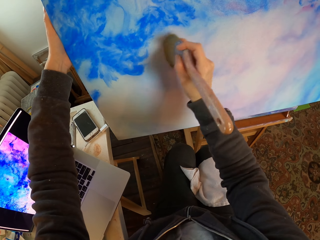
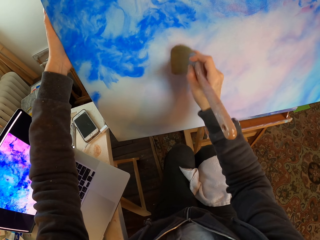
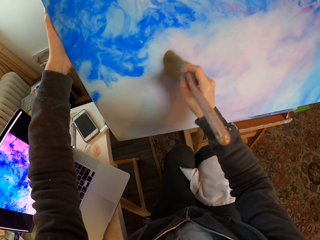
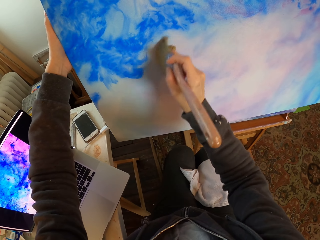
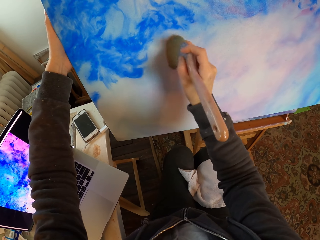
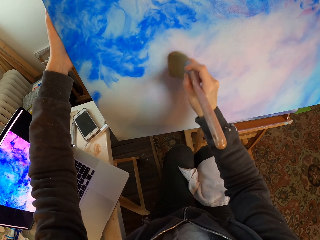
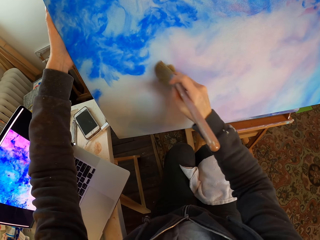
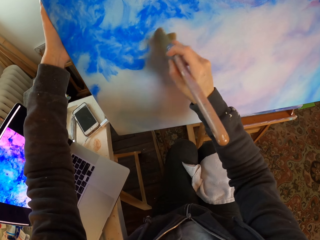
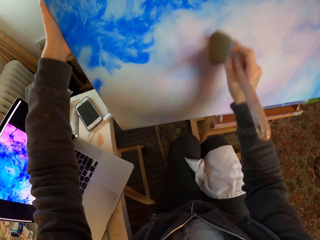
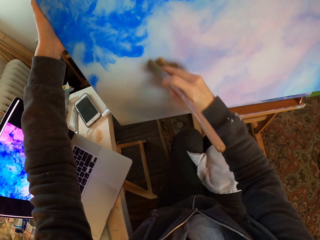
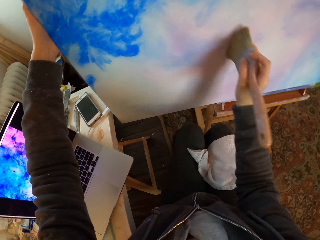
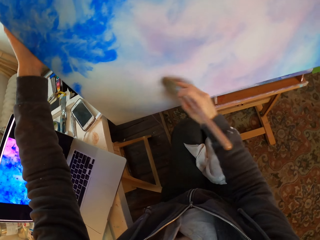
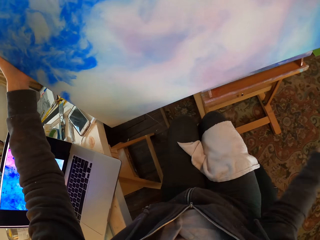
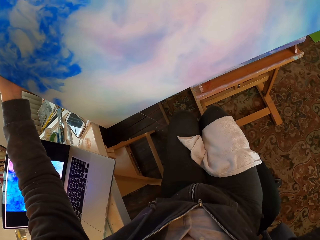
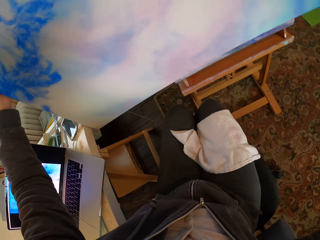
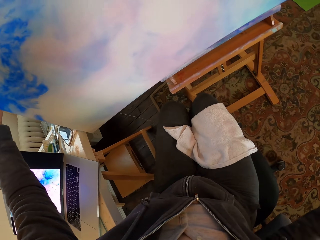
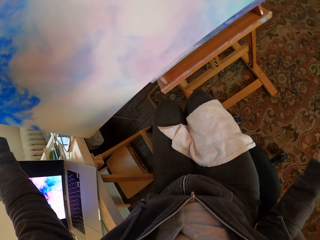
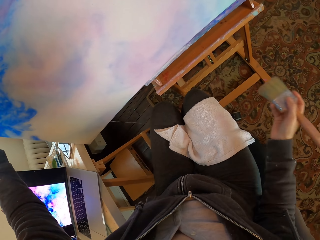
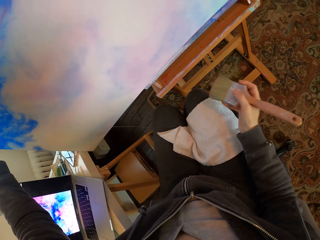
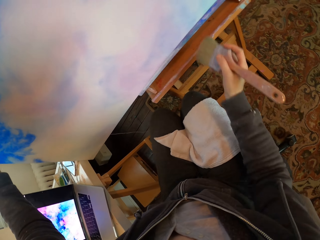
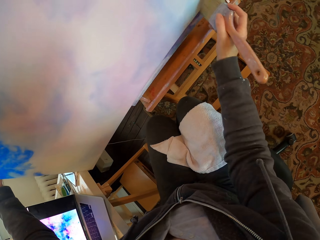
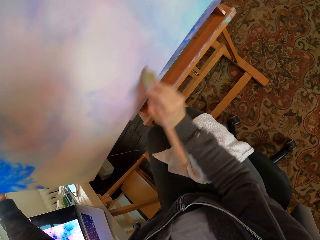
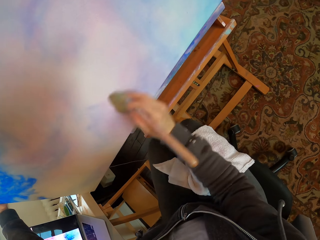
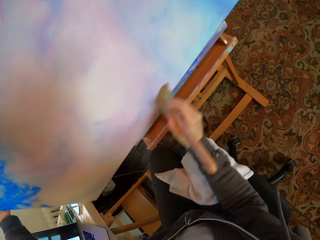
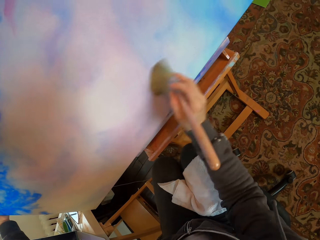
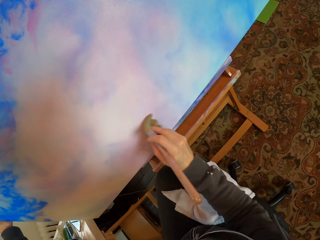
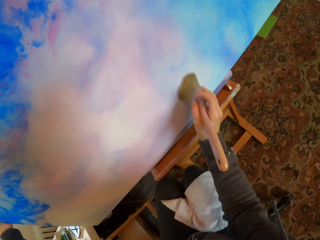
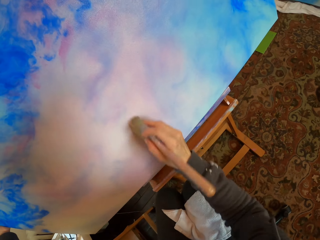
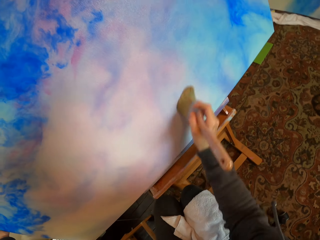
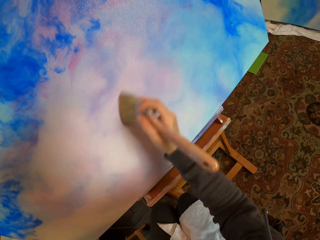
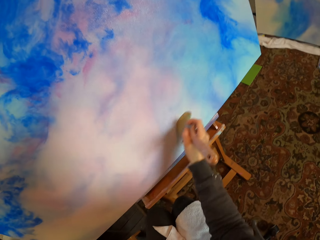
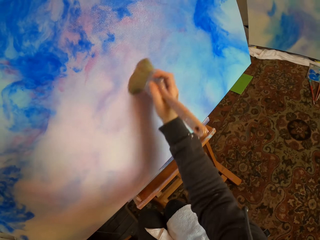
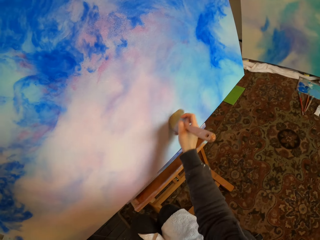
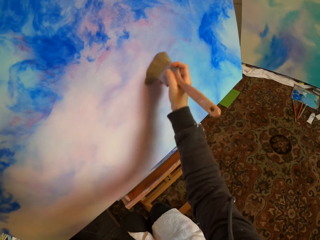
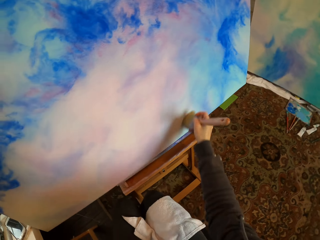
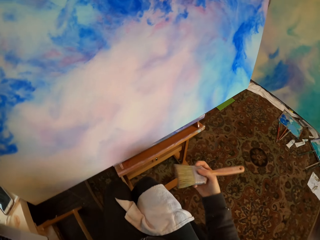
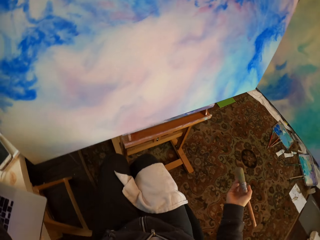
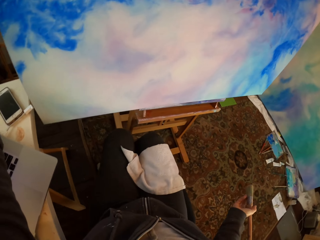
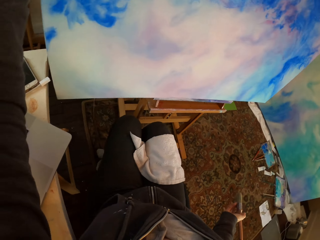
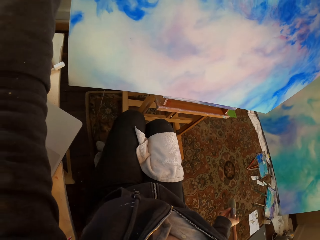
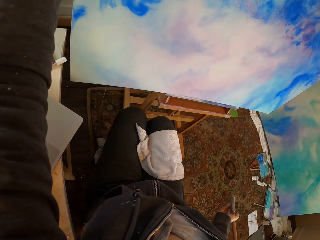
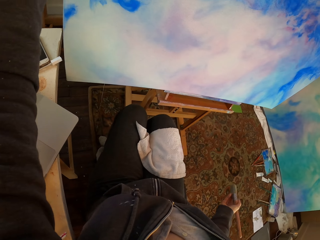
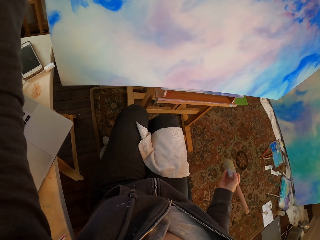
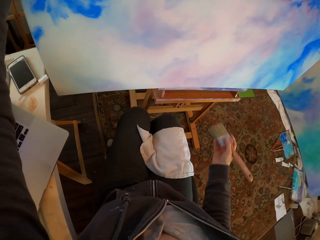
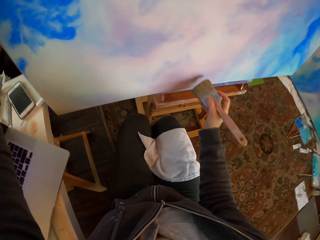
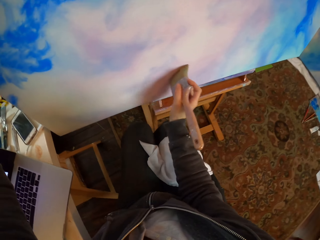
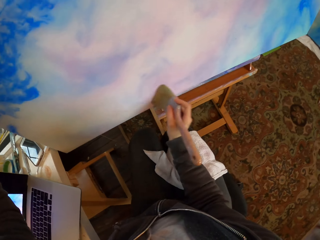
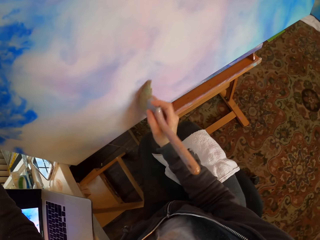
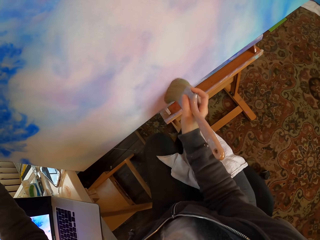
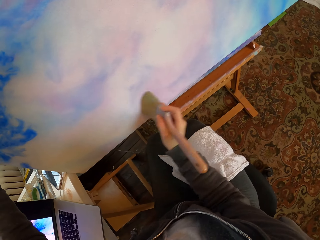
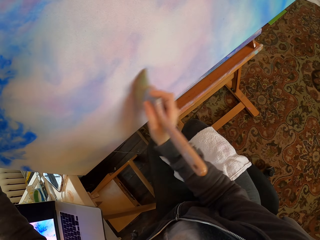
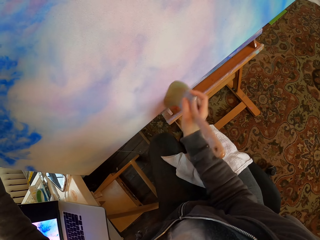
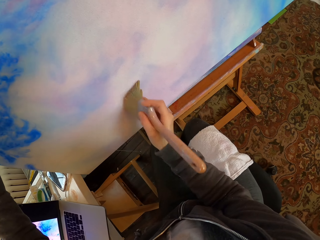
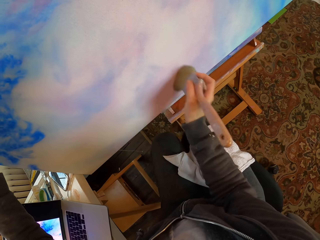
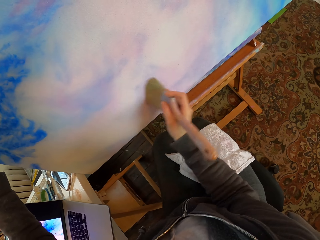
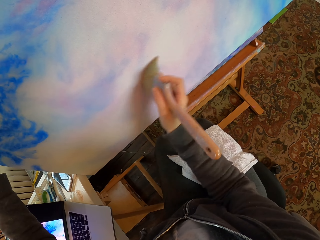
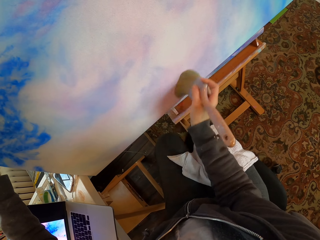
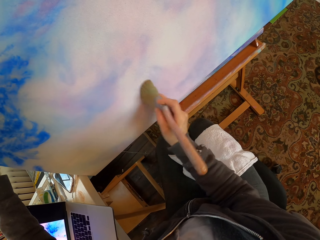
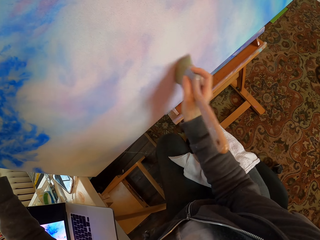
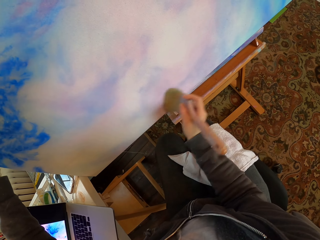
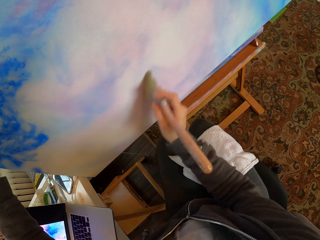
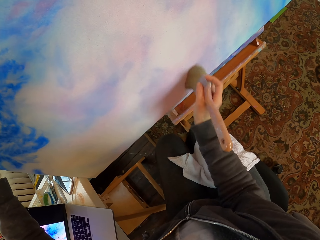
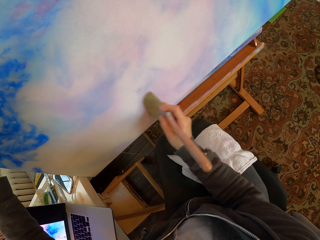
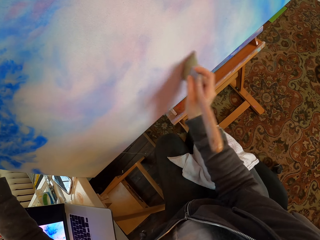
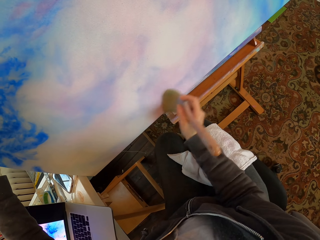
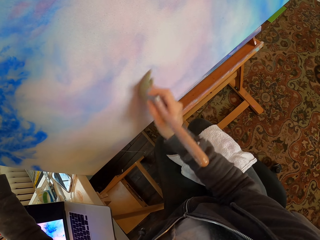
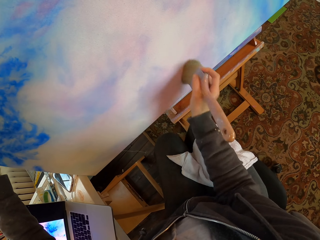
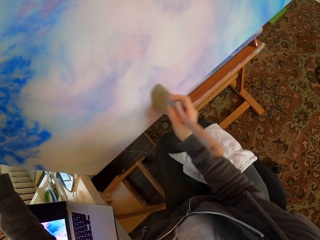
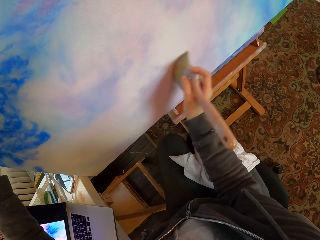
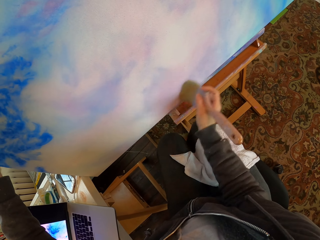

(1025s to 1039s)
The camera wearer looks at the portrait. They hold the paint board and move hand. They brush the paint on the portrait. They hold the paint board. They look at the portrait. They hold the paint board and move hand. They brush the paint on the portrait. They hold the paint board.

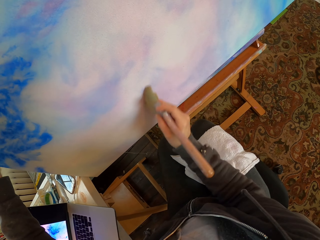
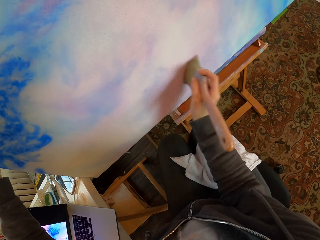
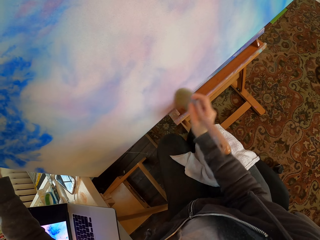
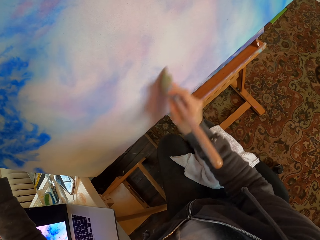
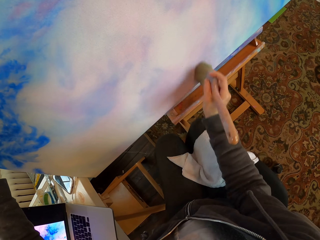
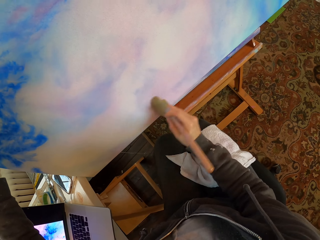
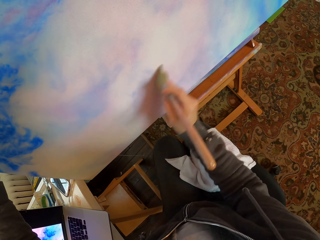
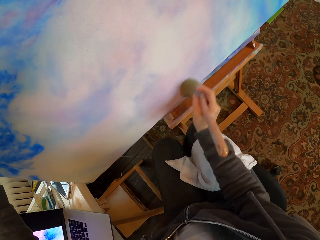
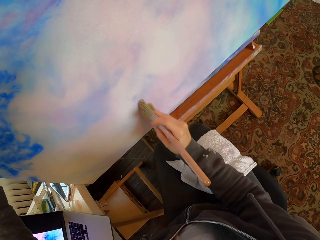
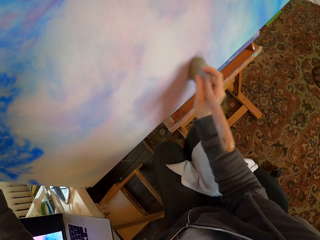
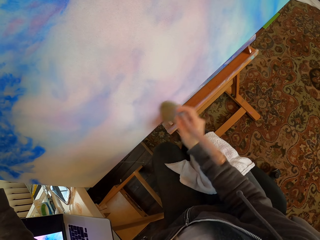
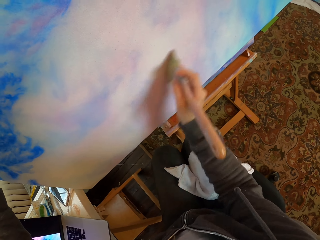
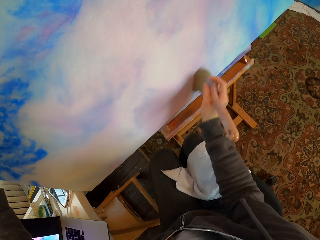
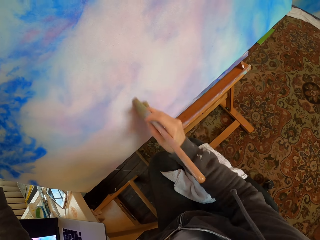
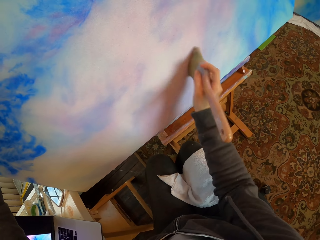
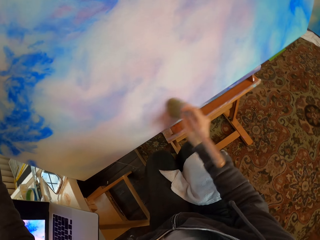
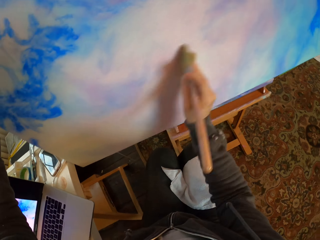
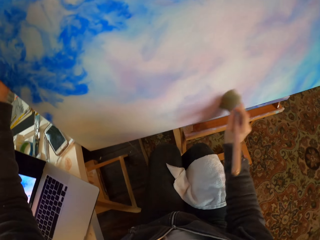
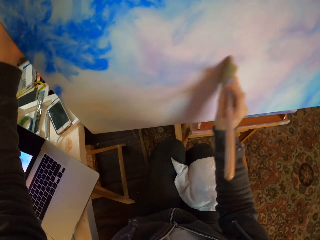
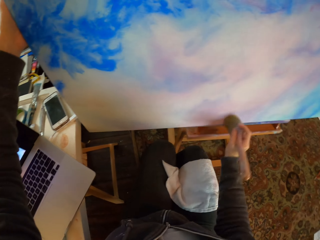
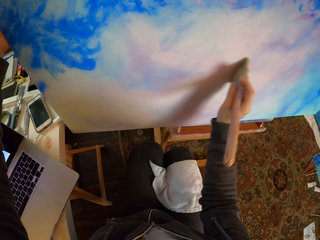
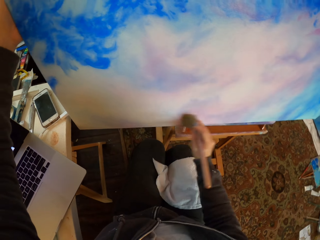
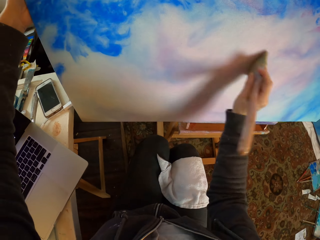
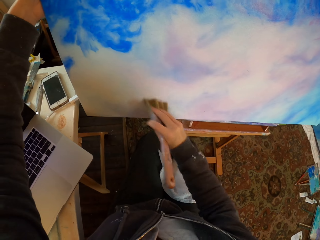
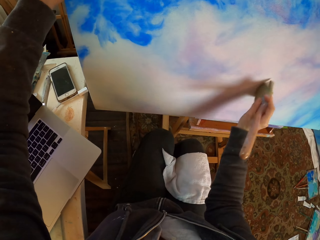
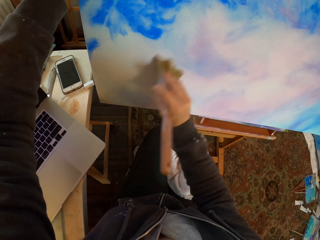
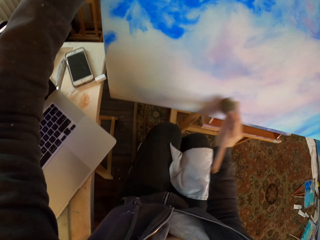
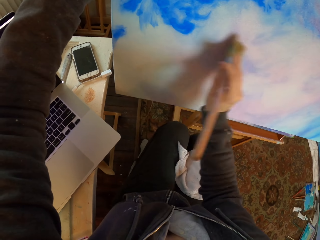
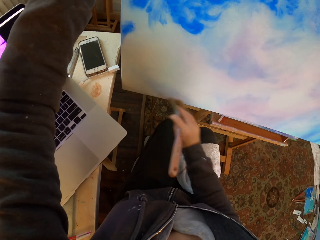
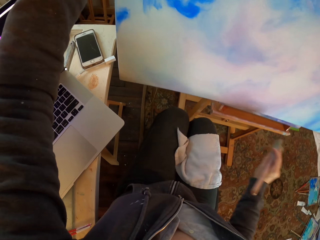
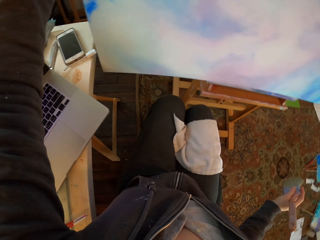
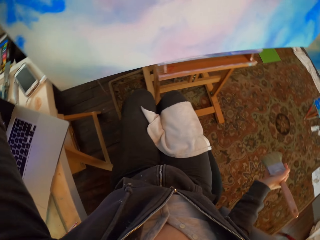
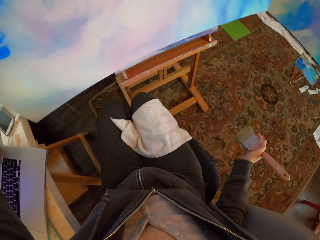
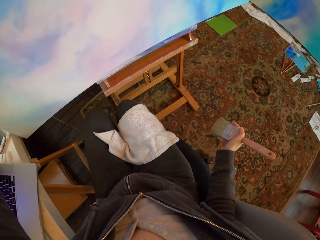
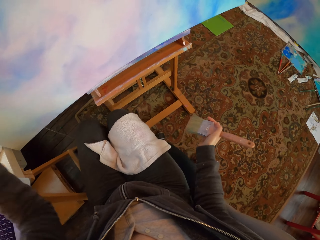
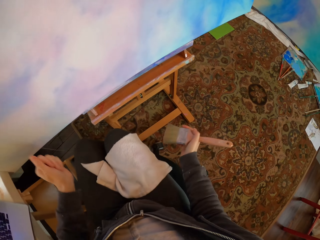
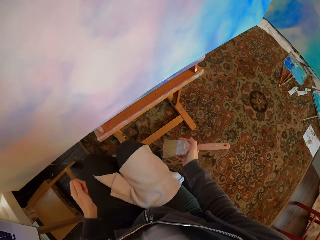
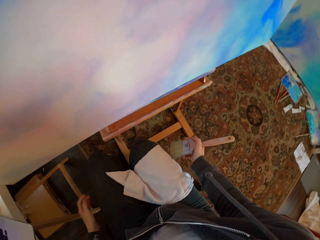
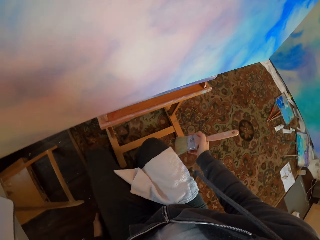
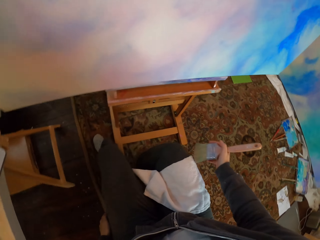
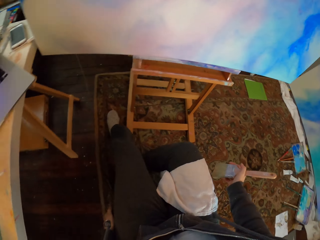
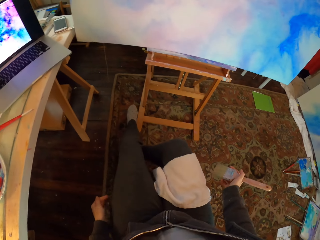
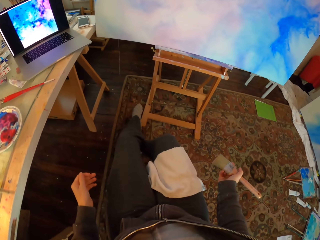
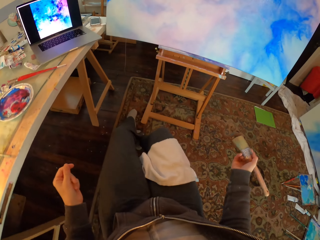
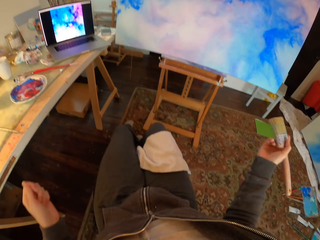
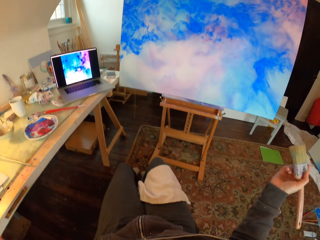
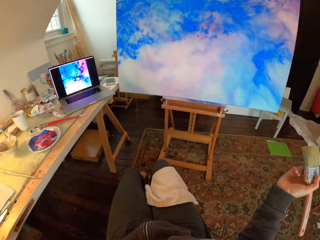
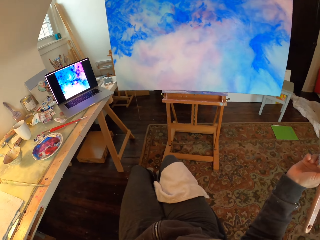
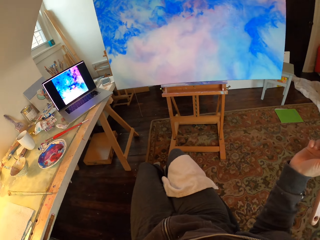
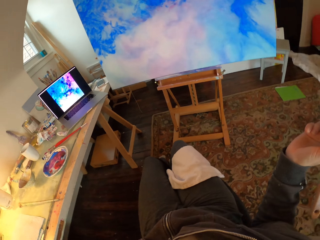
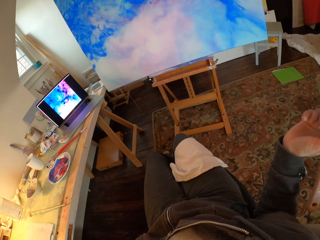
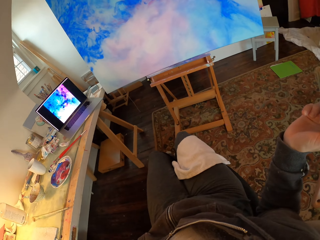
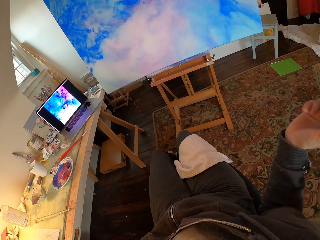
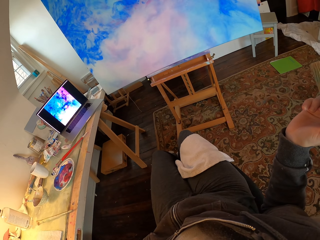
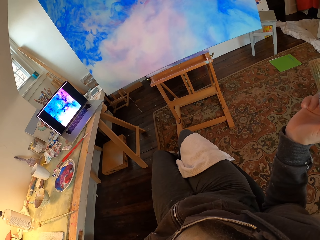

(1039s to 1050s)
The camera wearer looks at the portrait. He moves the hand, holds the paint board and looks around. He lifts his hands and looks at the laptop.
